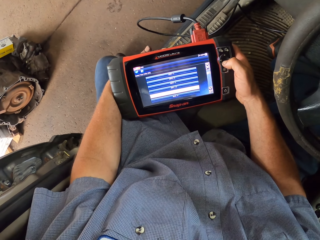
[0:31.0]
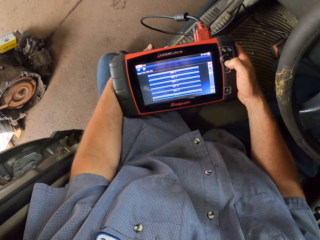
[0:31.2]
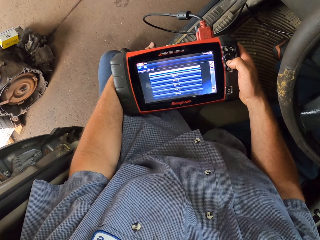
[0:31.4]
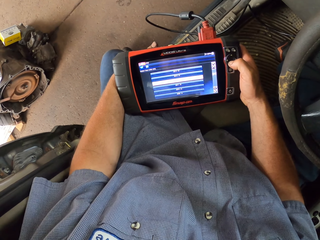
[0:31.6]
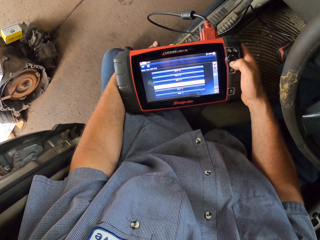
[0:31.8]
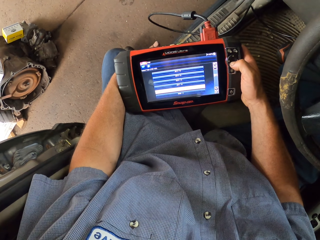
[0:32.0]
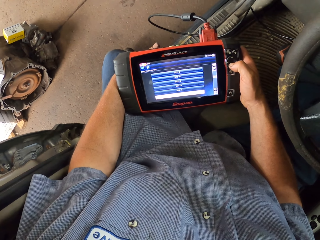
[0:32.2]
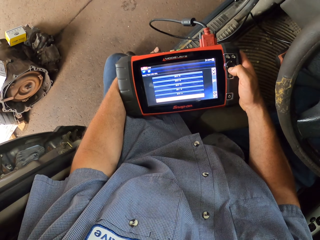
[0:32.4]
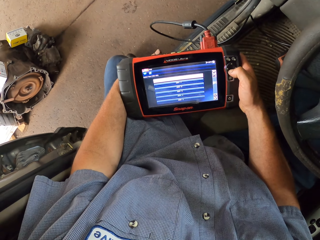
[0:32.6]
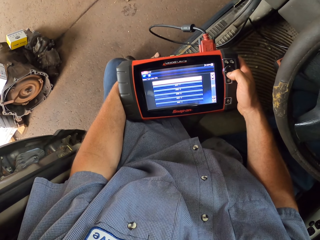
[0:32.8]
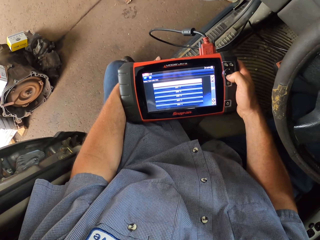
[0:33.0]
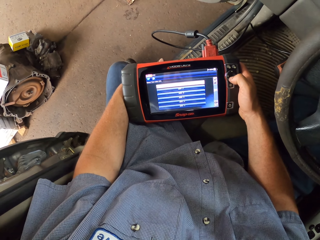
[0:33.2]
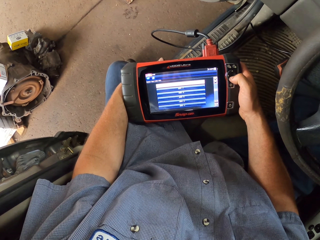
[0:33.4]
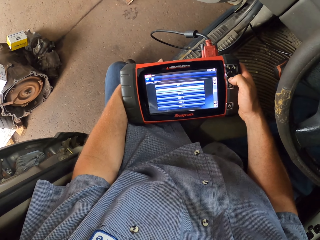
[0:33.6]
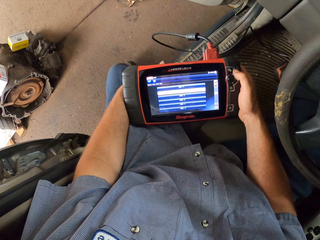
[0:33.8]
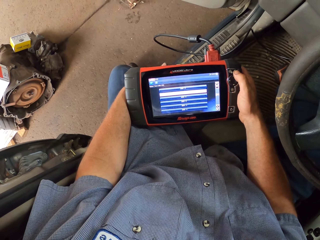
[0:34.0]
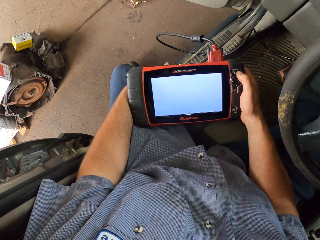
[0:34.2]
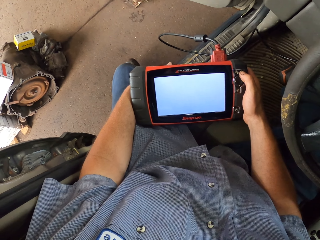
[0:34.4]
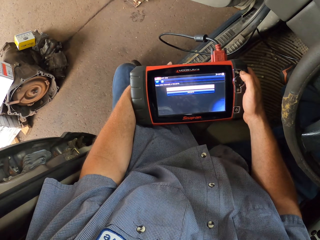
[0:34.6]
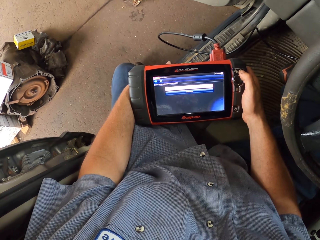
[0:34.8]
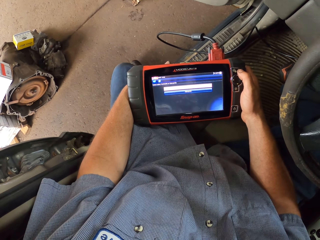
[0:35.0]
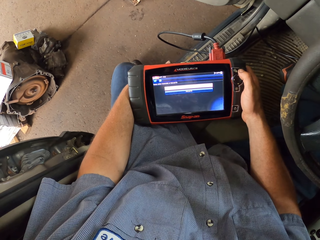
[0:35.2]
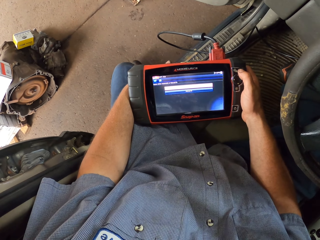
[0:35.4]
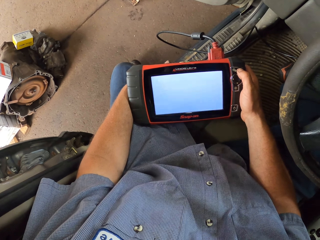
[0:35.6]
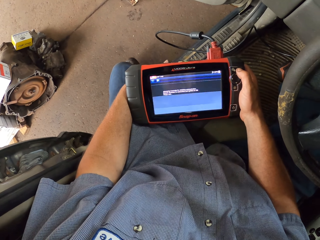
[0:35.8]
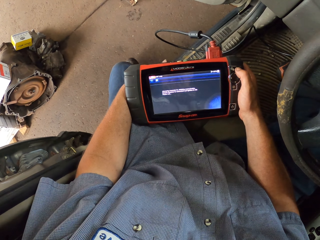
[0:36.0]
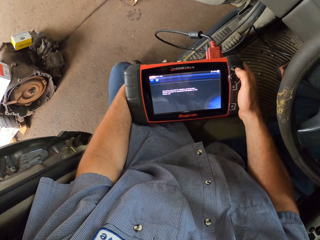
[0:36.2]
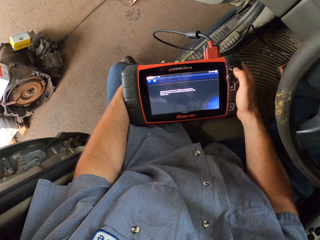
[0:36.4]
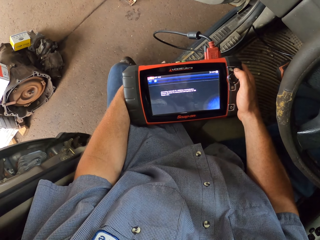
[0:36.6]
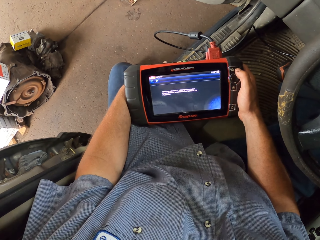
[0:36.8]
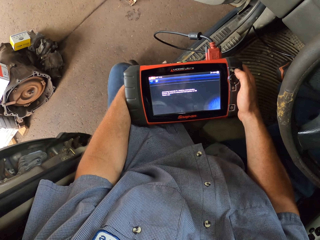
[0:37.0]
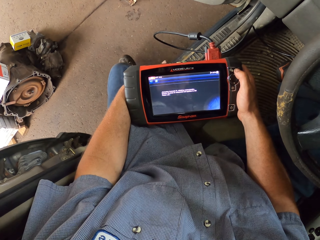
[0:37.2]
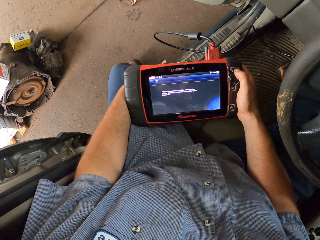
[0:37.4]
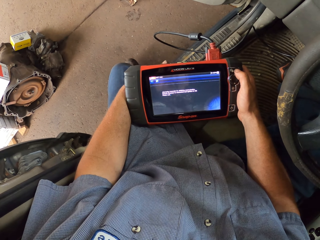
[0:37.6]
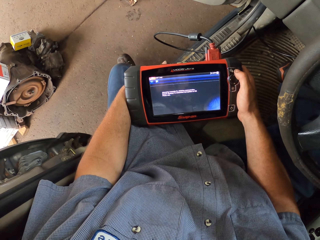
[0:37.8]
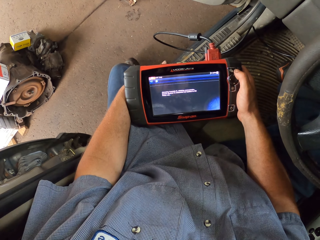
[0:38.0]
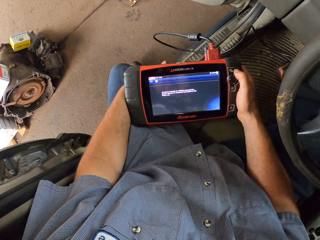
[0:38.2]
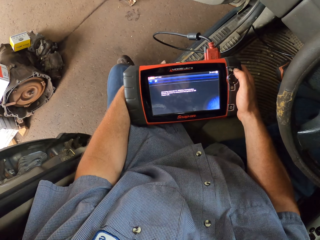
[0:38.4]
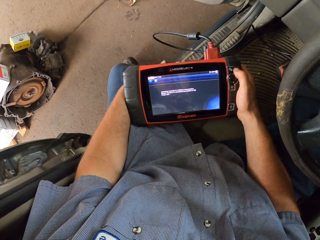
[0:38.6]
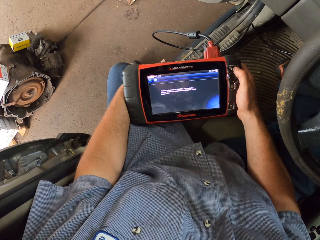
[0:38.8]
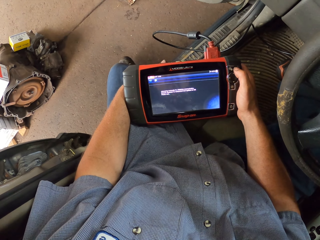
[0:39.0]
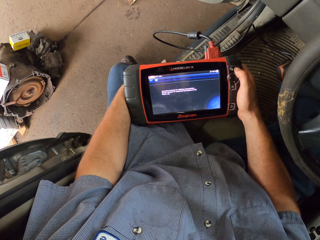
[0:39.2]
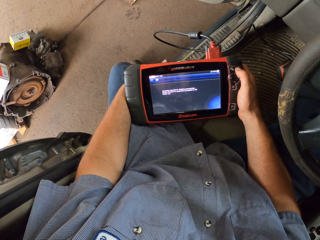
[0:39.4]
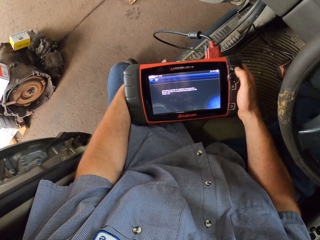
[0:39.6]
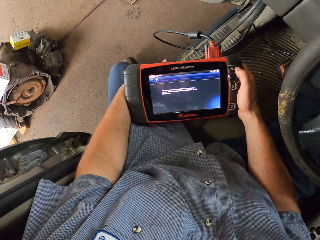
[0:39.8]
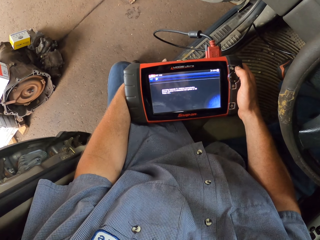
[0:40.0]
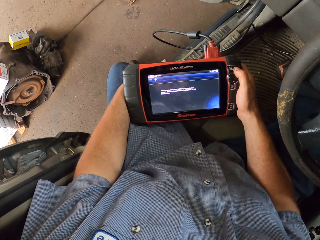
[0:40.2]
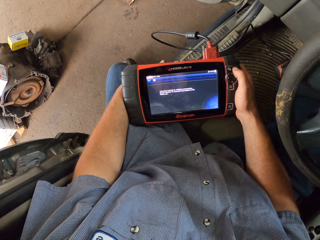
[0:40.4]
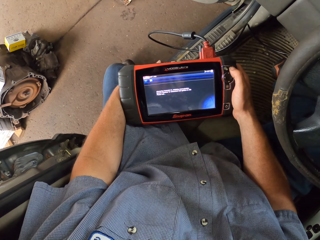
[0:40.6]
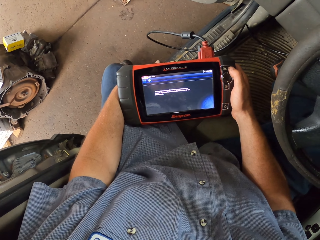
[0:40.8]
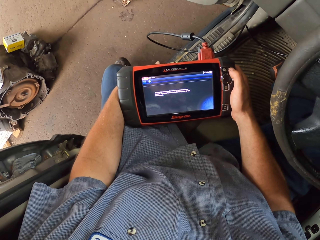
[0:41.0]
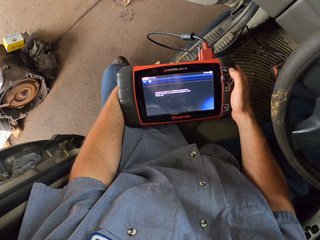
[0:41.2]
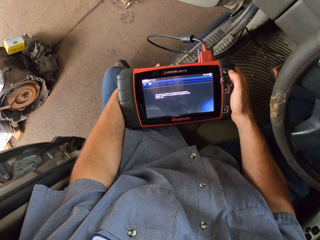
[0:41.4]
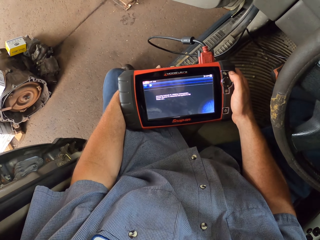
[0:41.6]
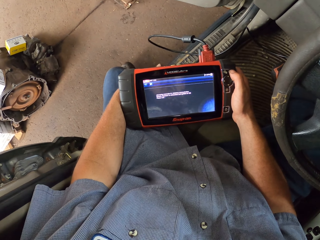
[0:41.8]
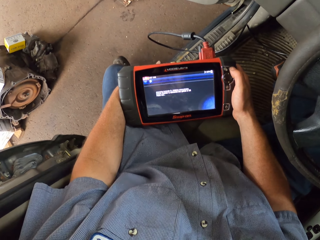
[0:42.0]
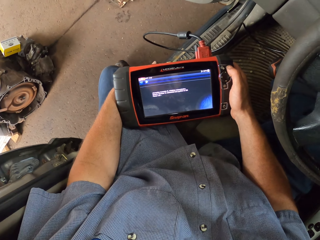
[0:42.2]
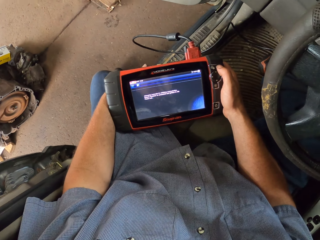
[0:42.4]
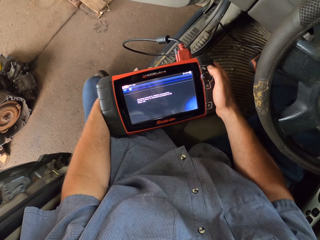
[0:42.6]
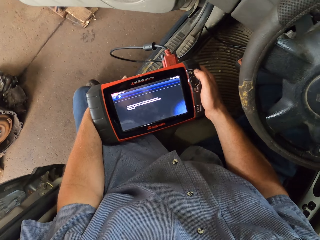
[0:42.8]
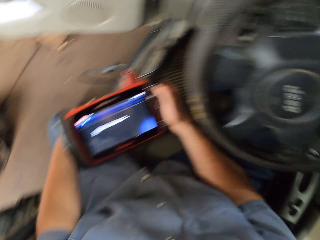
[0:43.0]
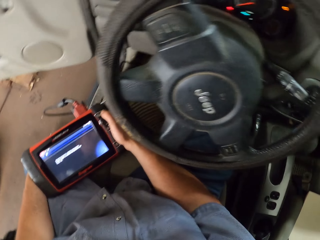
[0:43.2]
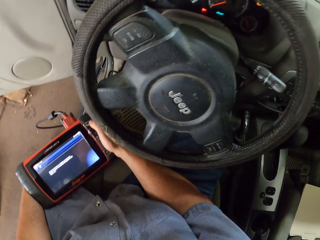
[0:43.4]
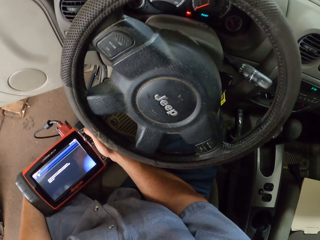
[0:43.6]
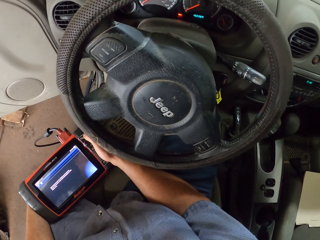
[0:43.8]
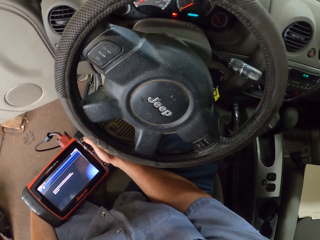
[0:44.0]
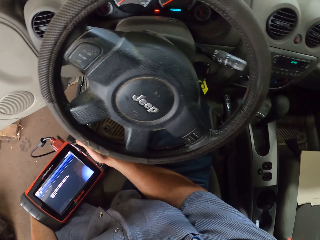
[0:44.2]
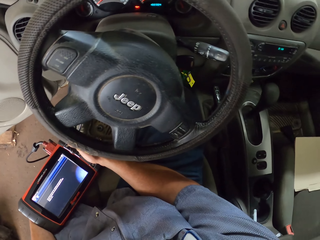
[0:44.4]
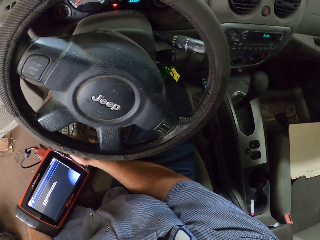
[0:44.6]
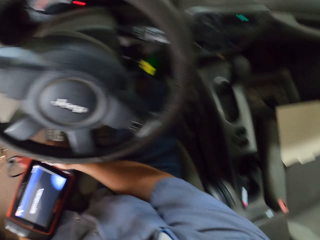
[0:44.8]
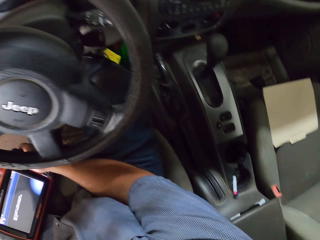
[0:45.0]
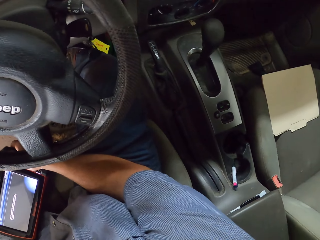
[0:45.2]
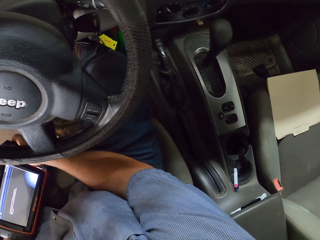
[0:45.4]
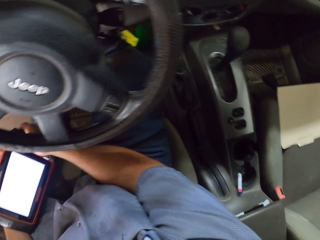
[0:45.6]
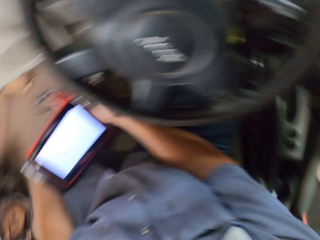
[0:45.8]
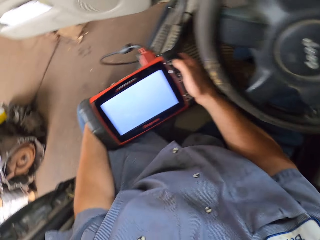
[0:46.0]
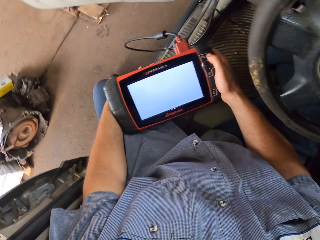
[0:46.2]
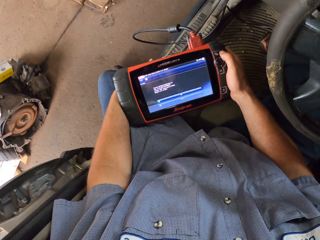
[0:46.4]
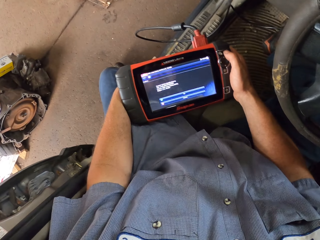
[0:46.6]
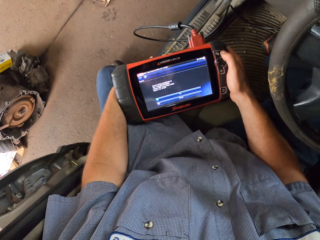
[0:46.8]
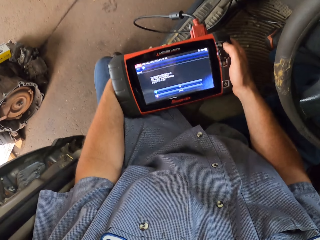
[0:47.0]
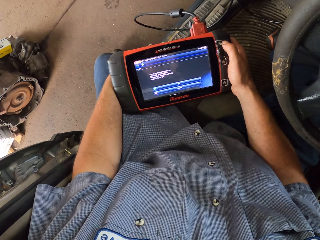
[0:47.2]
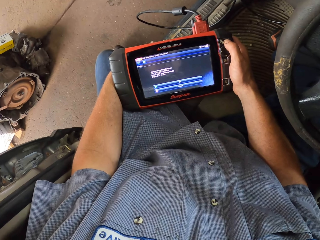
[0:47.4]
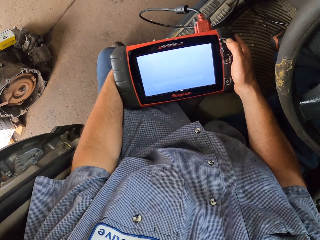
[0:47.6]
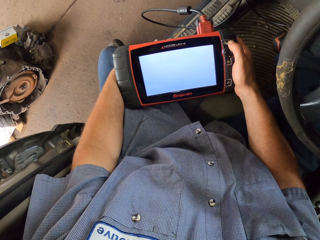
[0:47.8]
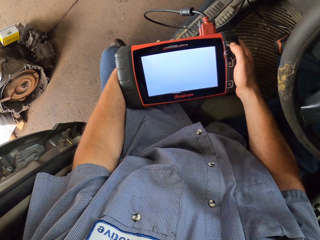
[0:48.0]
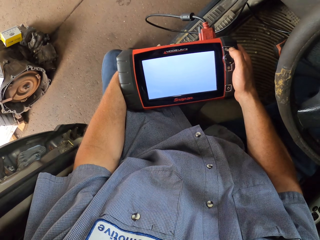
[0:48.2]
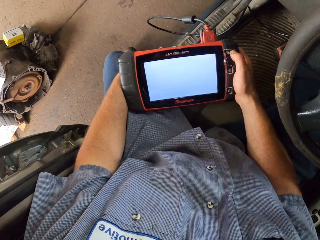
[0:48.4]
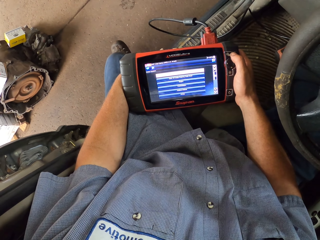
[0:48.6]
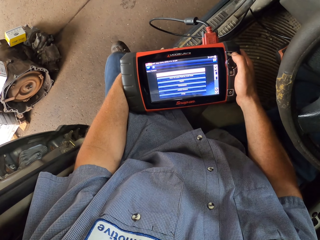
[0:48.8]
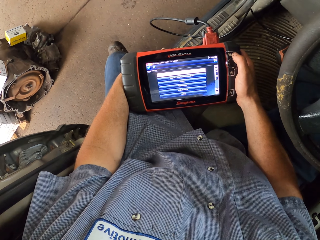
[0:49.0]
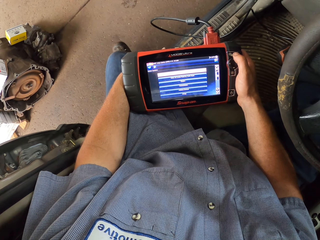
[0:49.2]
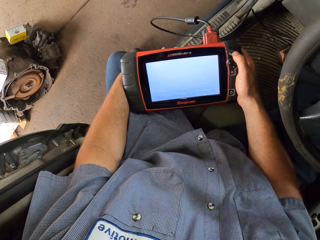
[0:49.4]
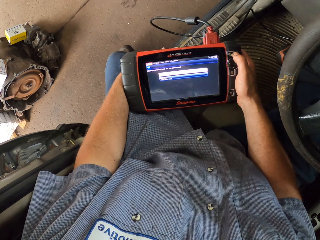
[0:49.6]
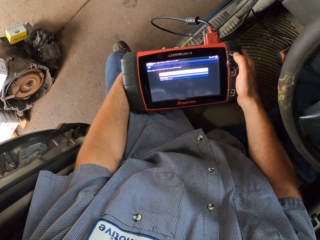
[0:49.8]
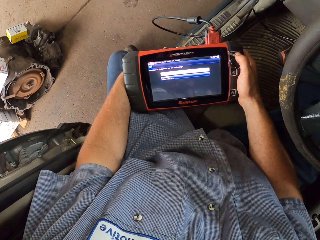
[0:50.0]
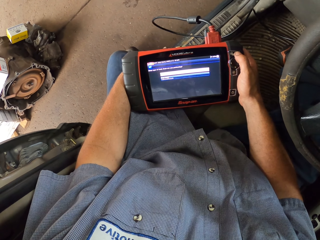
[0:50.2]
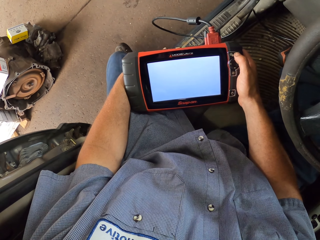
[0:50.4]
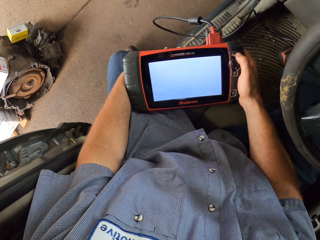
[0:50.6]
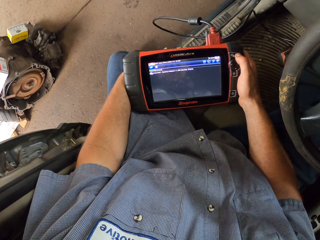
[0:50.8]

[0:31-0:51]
The camera wearer presses a button on the modis ultra. They look at the modis ultra. They press a button on the modis ultra. They look at the steering wheel. They look at the car. They operate the modis scan tool. They look at the modis ultra. They press a button on the modis ultra.

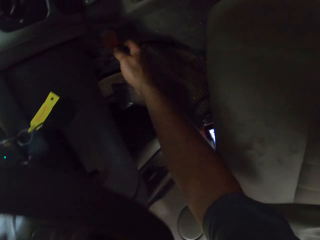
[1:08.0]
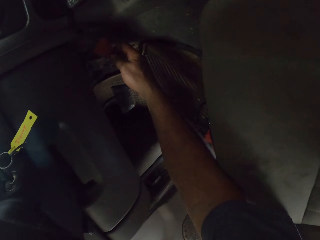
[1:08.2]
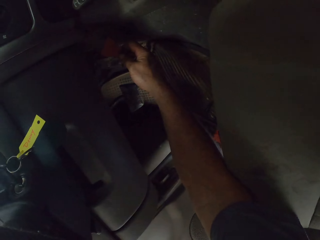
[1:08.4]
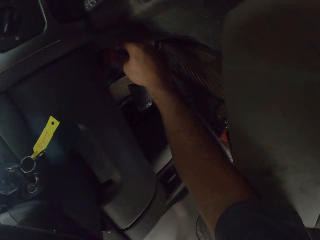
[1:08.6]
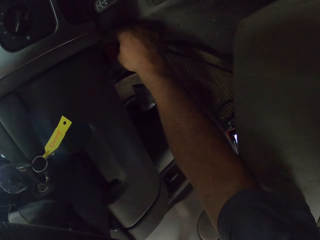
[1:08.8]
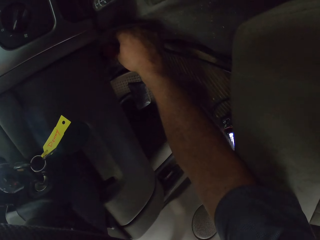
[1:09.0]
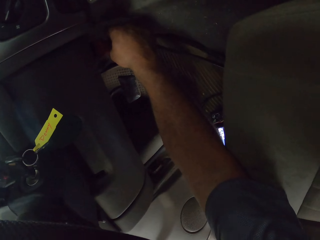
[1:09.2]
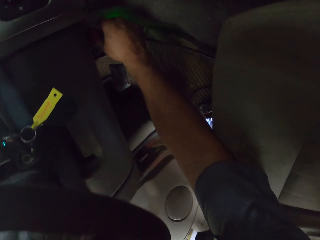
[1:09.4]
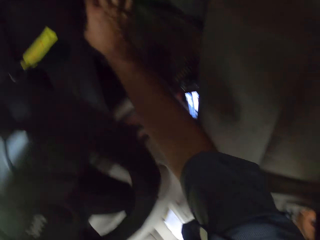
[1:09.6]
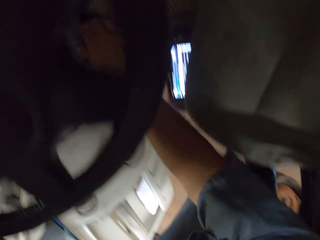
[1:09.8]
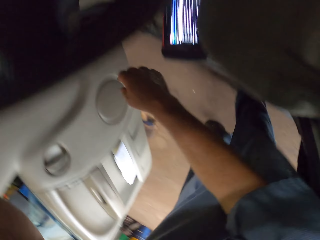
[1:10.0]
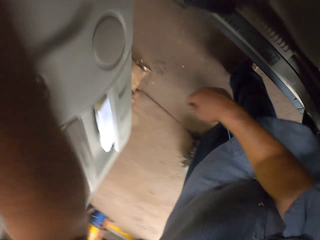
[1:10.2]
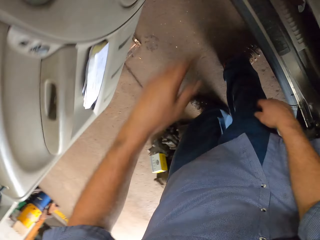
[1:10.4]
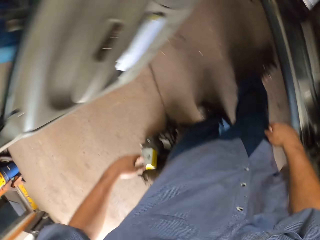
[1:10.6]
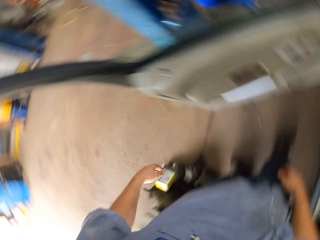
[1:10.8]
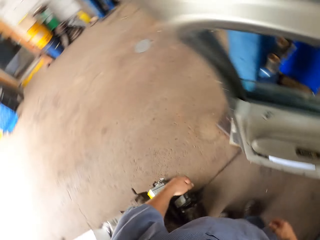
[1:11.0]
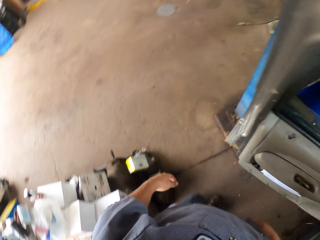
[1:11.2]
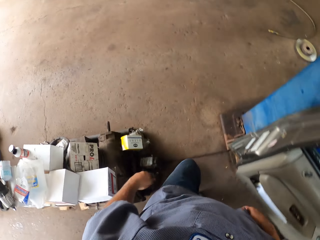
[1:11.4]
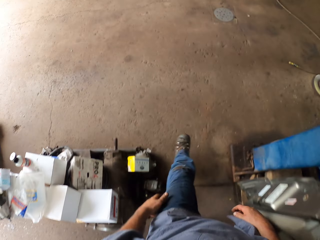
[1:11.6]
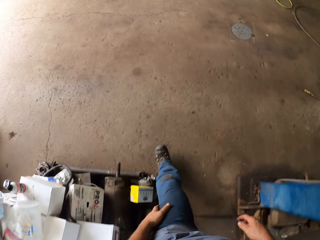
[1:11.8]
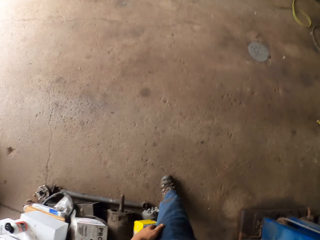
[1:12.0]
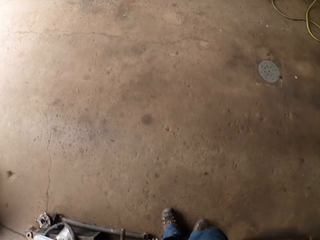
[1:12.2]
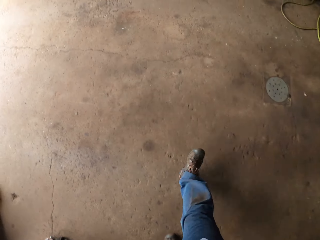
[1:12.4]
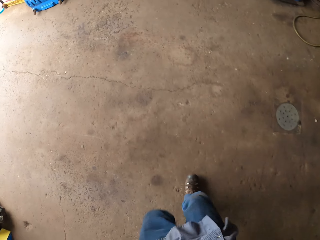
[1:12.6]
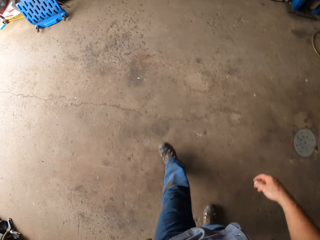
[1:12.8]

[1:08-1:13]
The camera wearer plugs the cable into the car. They walk away from the car in the workshop.
